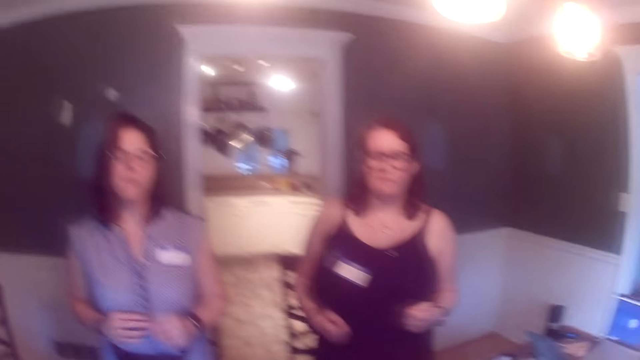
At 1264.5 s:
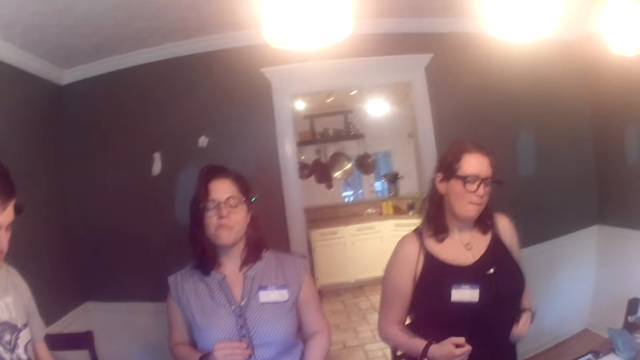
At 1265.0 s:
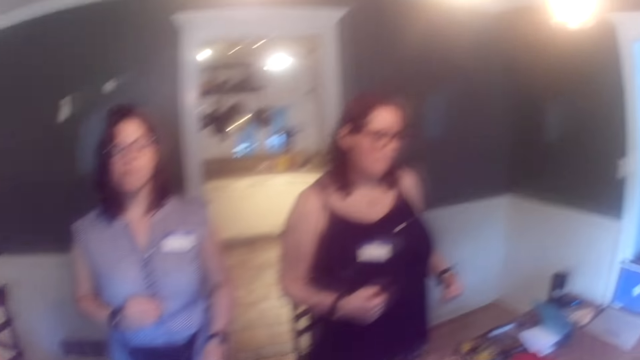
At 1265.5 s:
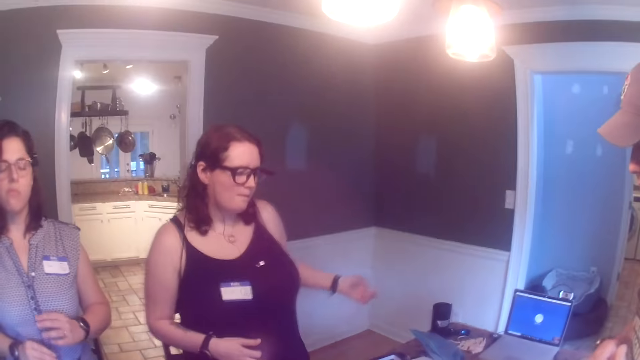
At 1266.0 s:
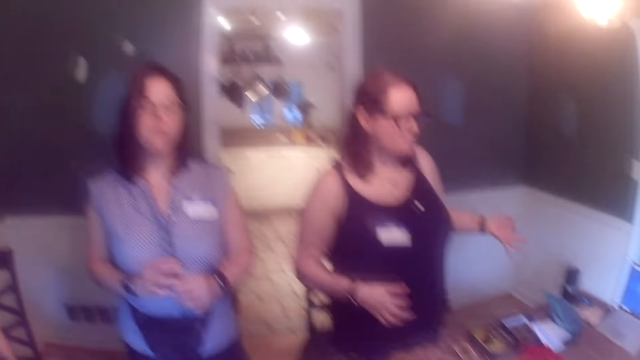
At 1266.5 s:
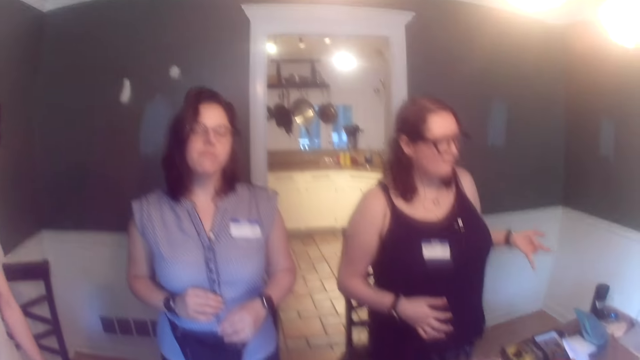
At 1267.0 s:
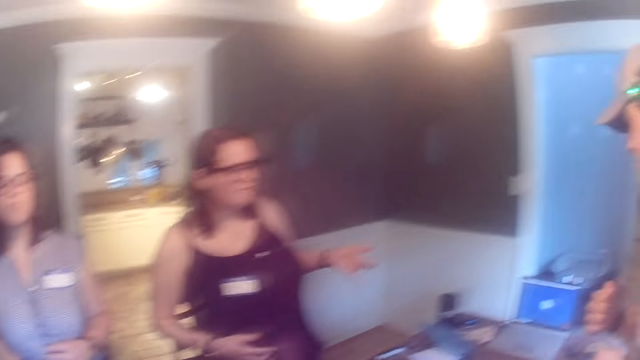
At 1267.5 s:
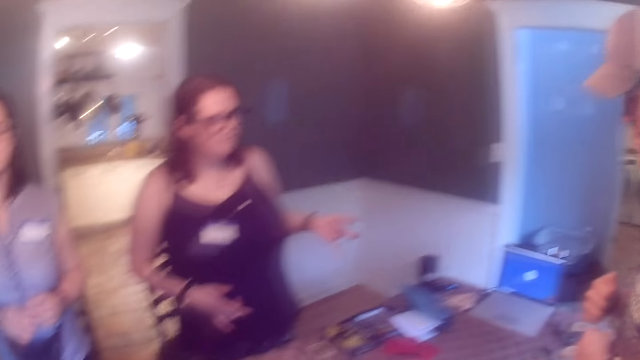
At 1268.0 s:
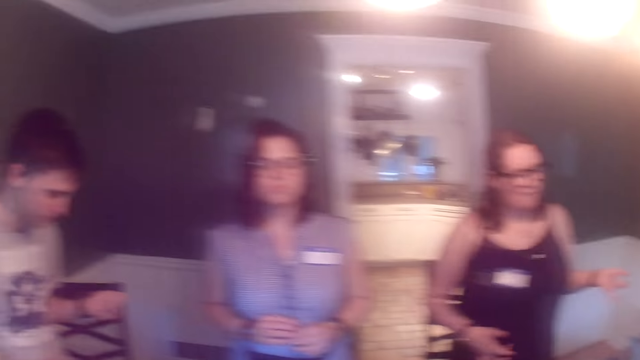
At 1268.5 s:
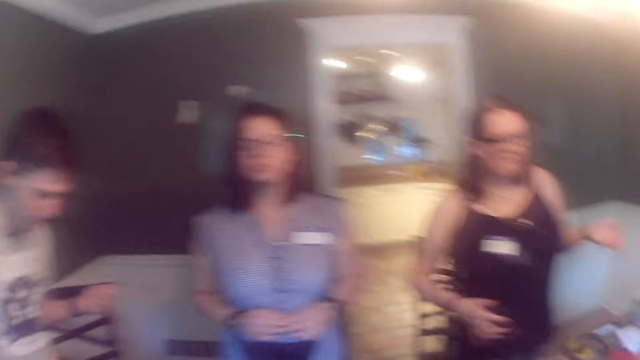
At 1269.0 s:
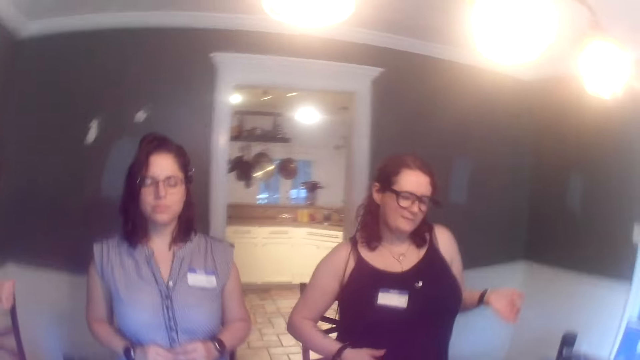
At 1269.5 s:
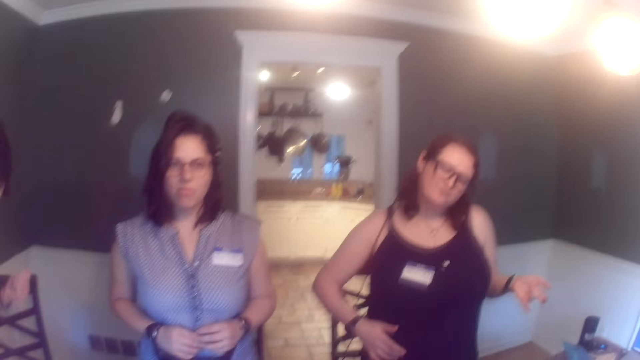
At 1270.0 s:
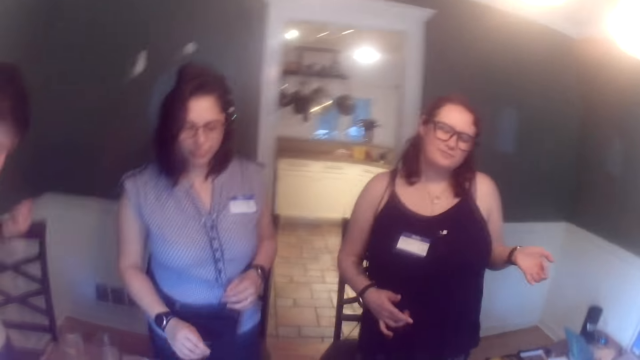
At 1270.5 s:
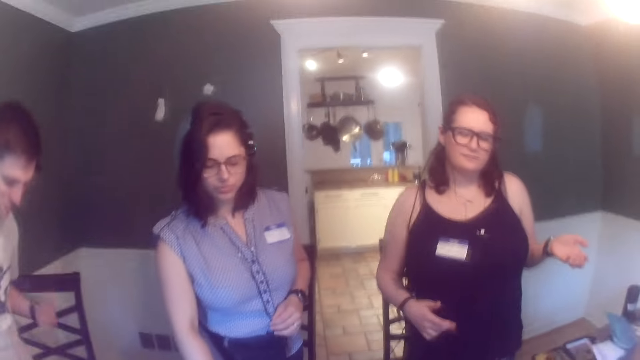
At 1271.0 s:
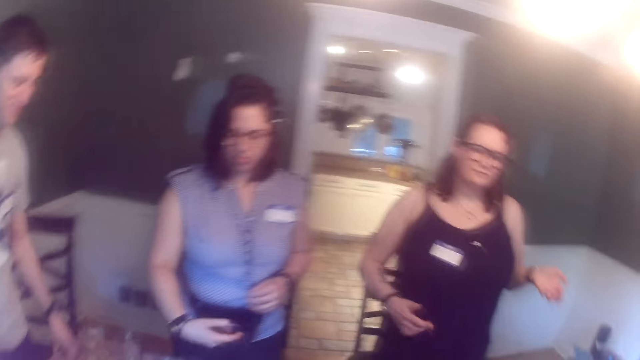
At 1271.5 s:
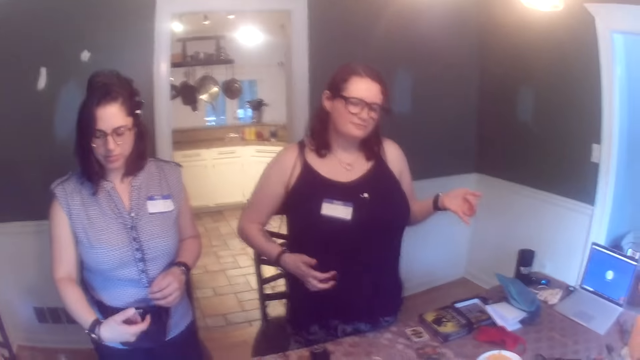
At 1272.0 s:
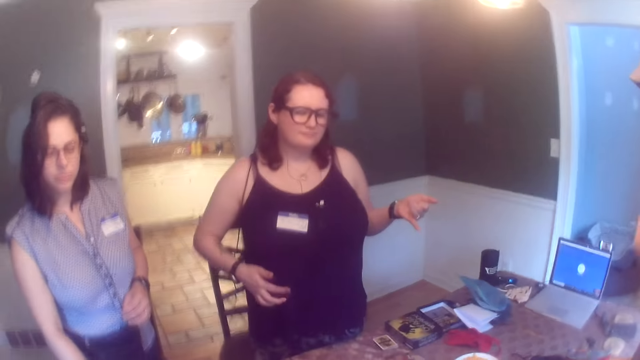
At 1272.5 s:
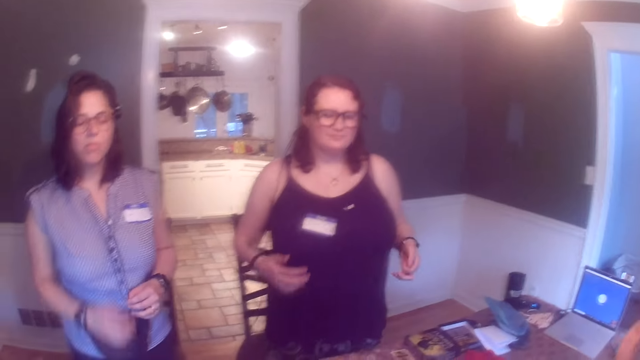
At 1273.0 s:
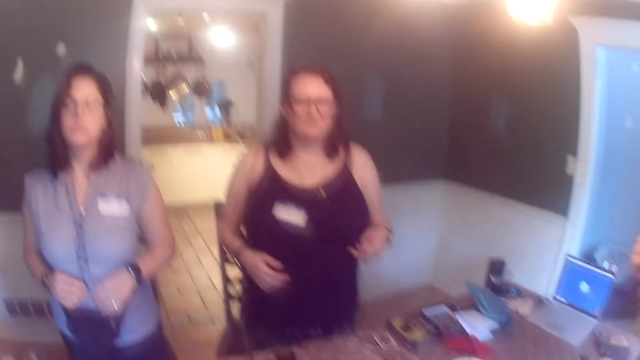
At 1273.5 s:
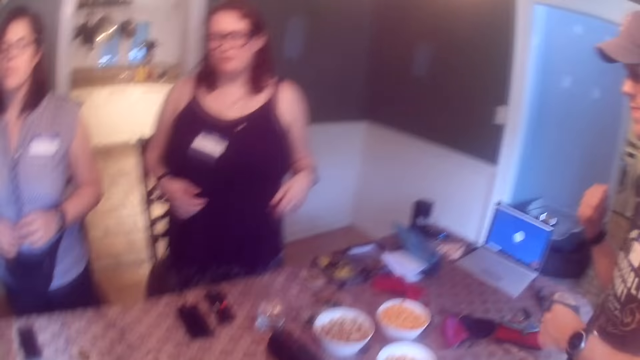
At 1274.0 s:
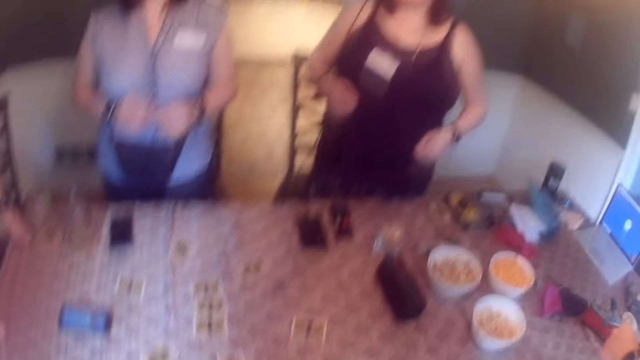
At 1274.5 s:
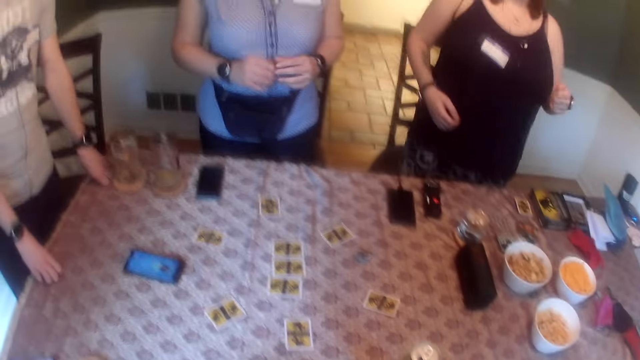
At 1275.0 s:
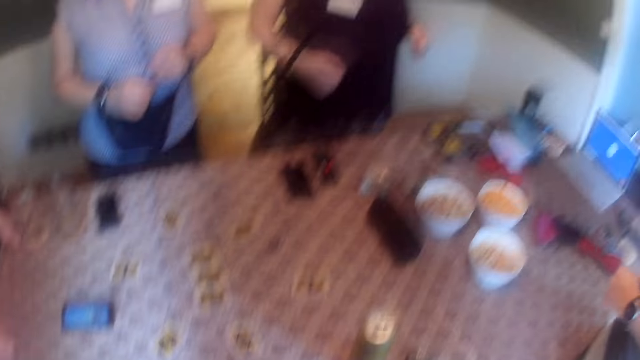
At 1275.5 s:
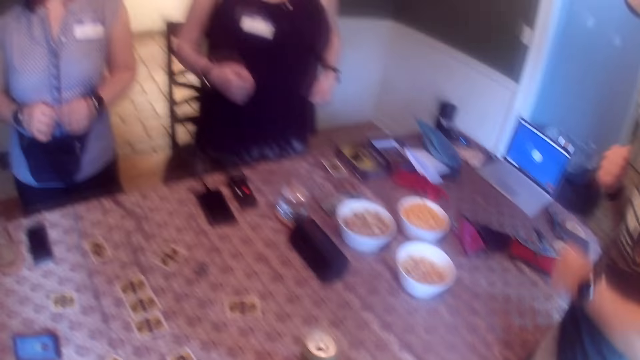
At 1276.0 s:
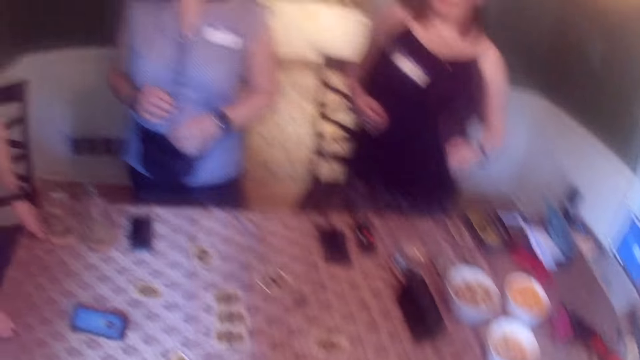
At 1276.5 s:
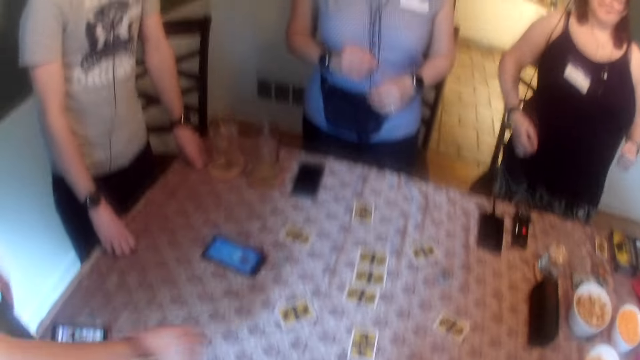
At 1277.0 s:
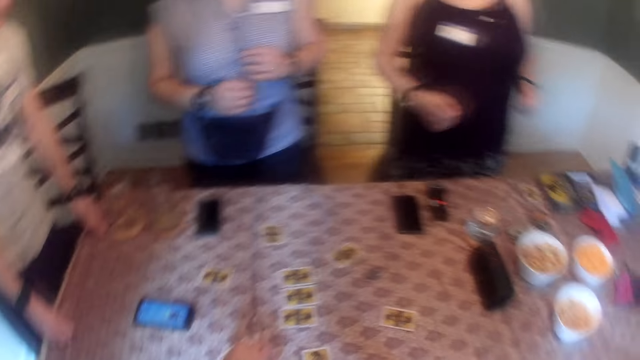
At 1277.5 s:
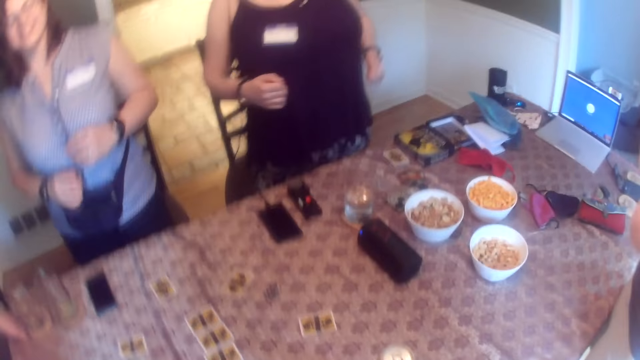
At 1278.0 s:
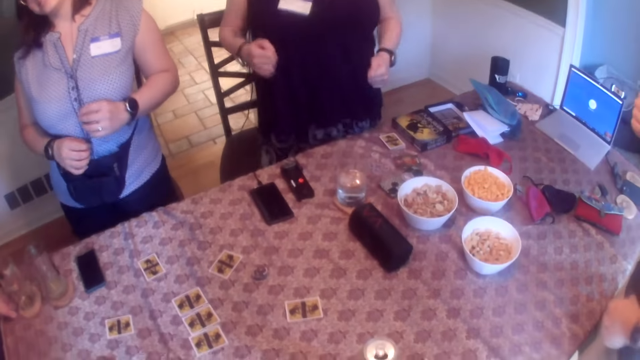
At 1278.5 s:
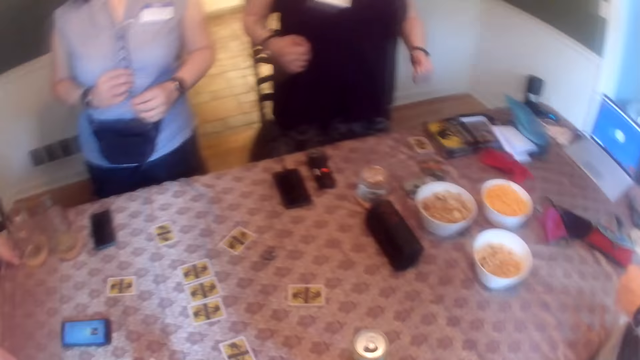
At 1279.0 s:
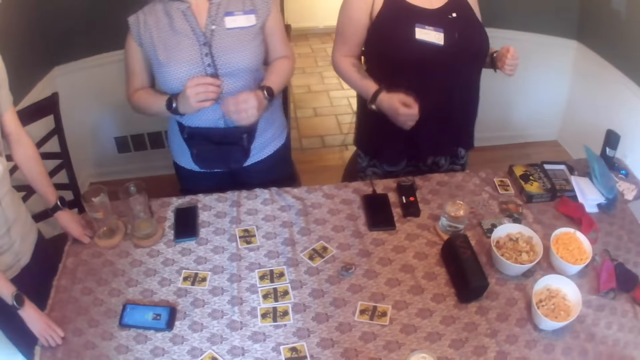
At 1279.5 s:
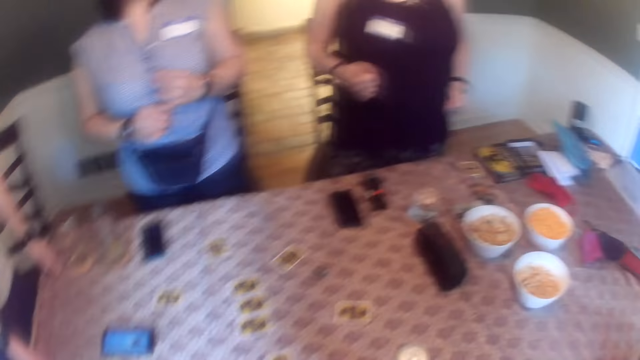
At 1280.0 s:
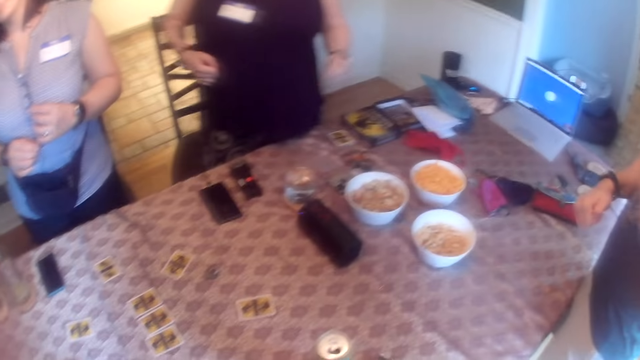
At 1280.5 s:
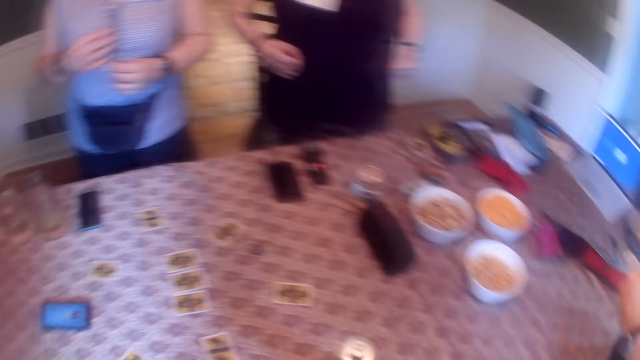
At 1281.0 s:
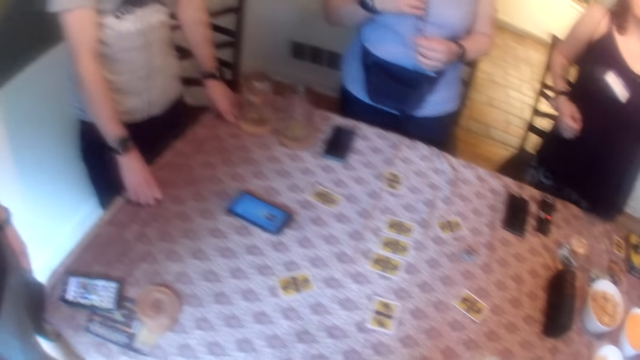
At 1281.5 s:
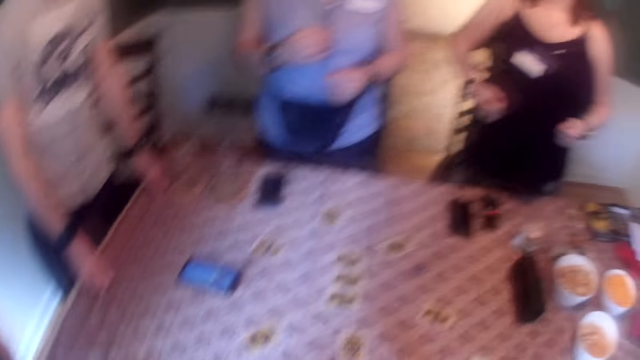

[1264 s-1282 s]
The camera wearer looks at the people at the table. A woman picks a card from the table with her right hand. The woman holds the card with her right hand. The woman drops the card on the table with her right hand. The woman dances. A man picks a card from the table with his right hand.

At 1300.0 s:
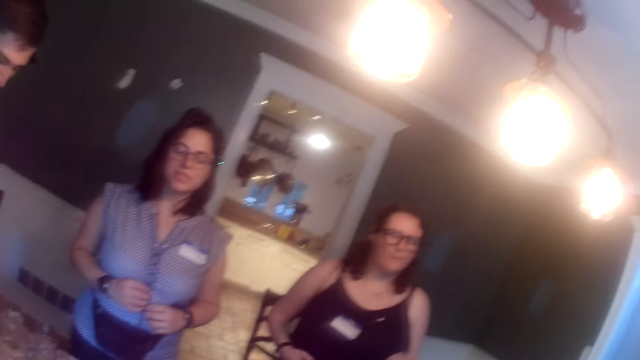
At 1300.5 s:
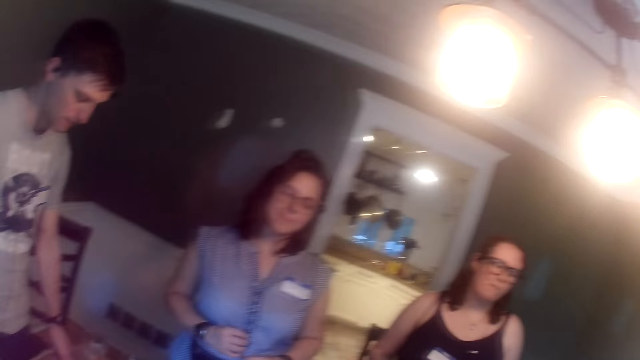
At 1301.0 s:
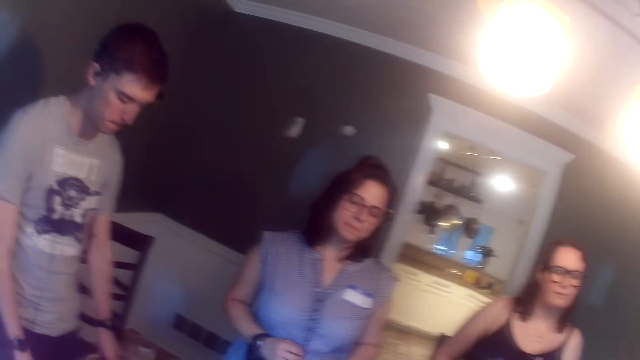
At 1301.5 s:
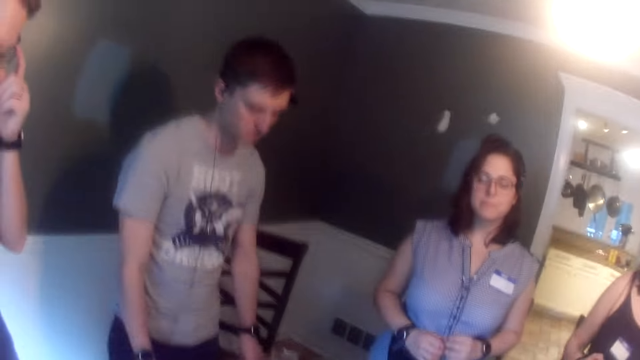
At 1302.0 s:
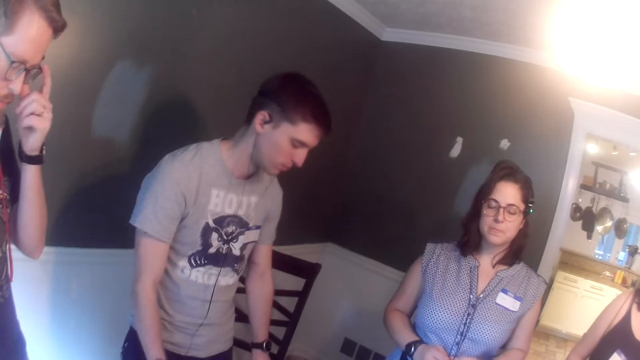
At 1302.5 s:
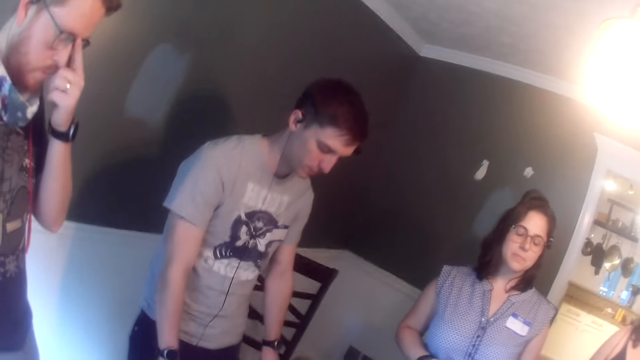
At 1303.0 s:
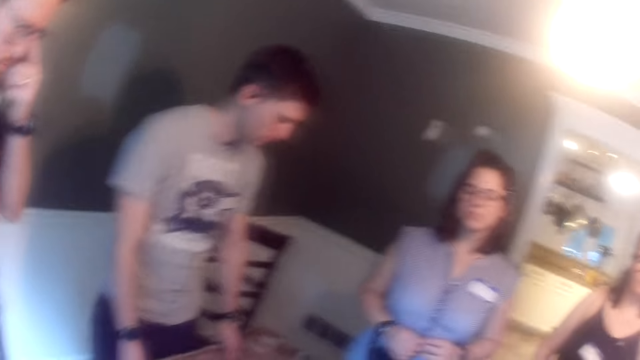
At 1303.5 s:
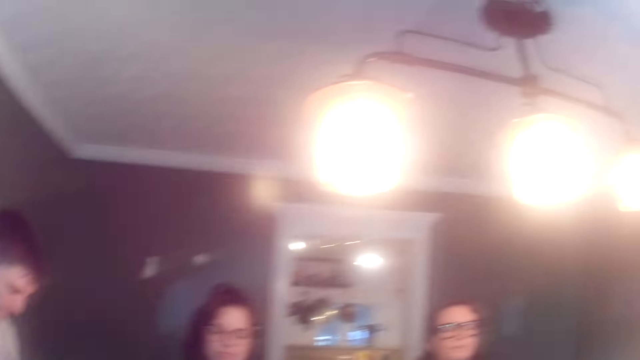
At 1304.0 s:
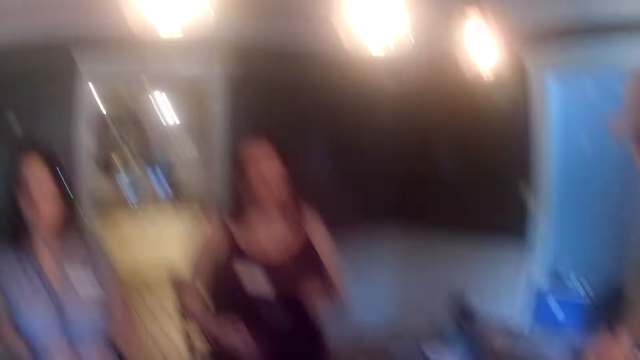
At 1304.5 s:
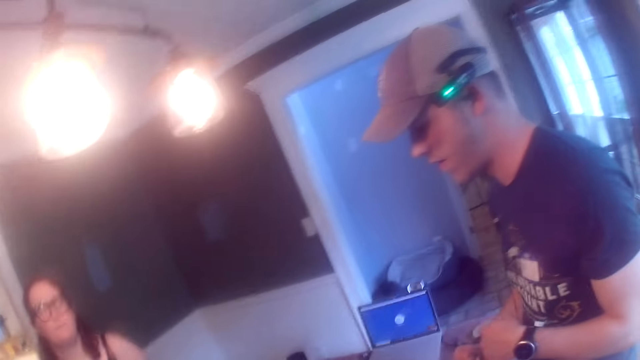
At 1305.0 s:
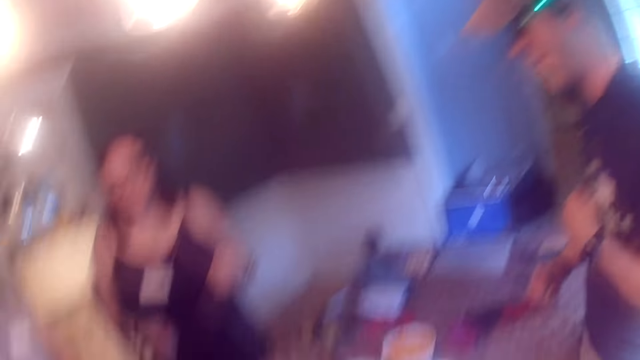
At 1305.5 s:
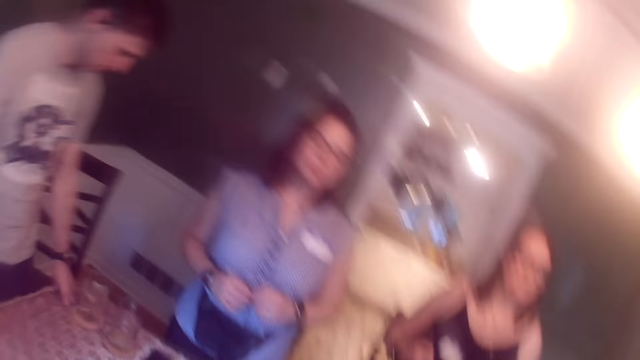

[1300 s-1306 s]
A man holds a pair of glasses on his face with his left hand.
